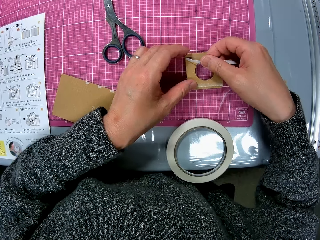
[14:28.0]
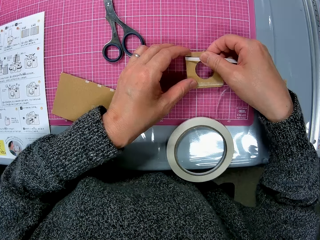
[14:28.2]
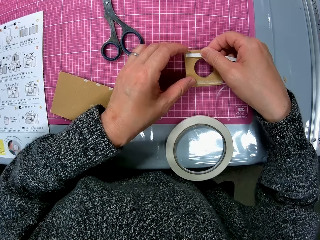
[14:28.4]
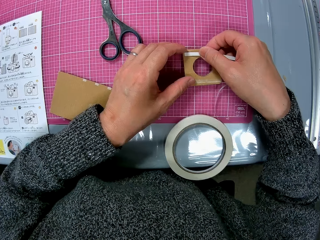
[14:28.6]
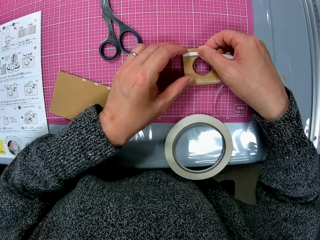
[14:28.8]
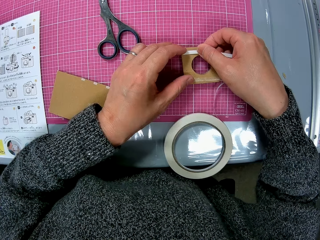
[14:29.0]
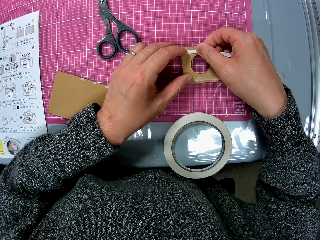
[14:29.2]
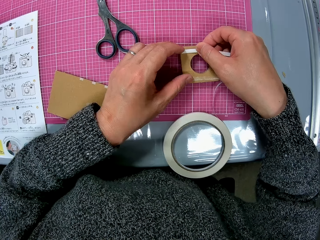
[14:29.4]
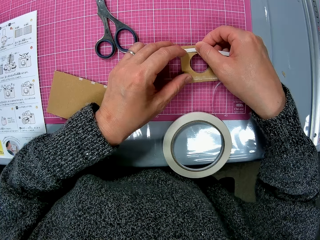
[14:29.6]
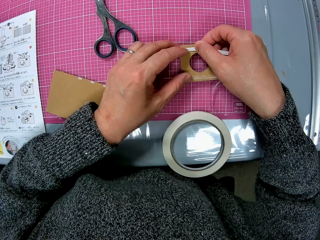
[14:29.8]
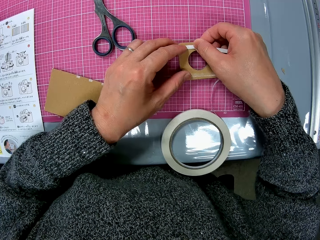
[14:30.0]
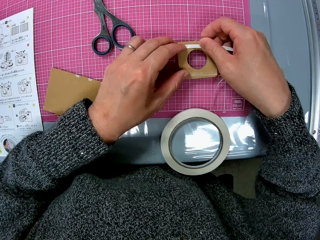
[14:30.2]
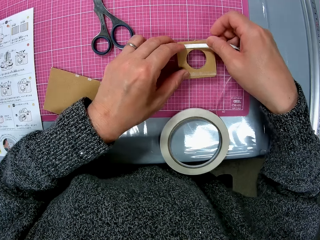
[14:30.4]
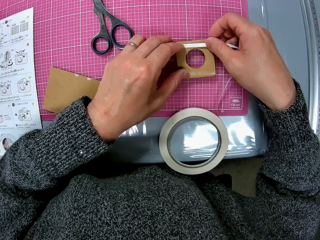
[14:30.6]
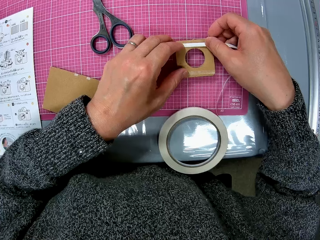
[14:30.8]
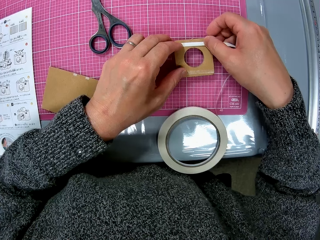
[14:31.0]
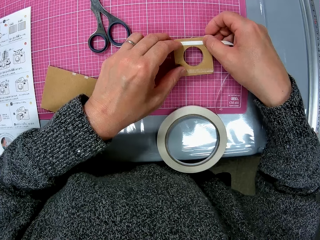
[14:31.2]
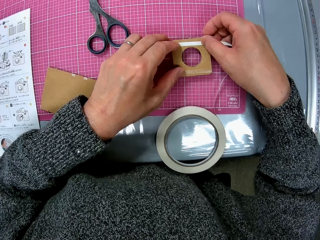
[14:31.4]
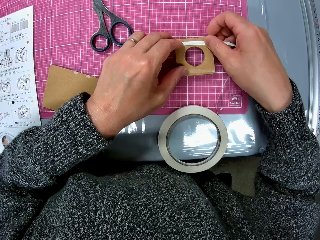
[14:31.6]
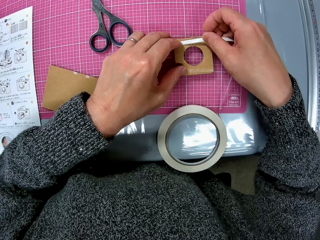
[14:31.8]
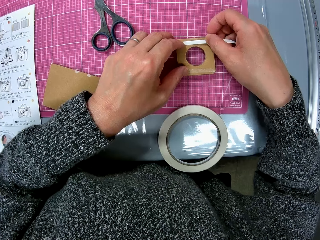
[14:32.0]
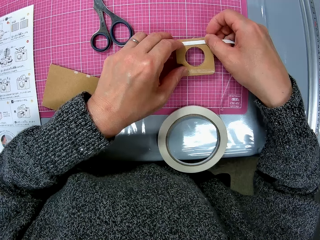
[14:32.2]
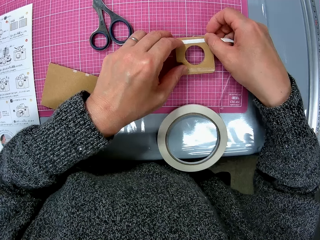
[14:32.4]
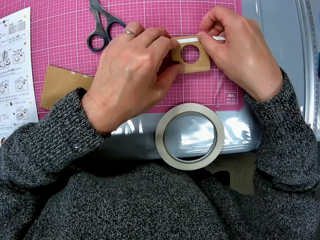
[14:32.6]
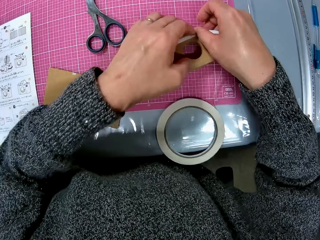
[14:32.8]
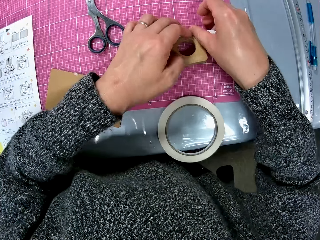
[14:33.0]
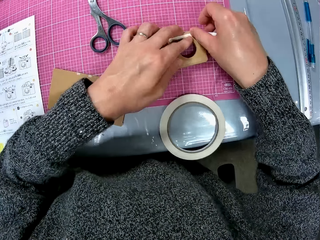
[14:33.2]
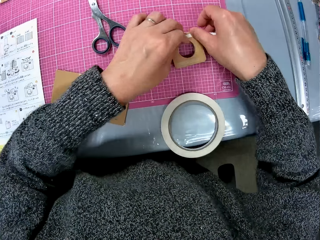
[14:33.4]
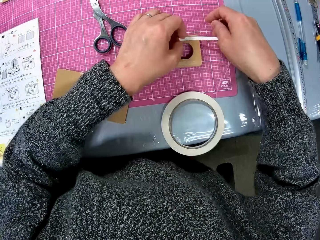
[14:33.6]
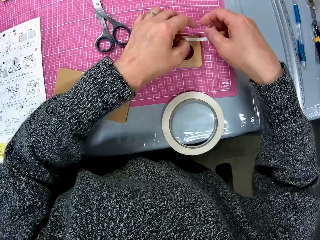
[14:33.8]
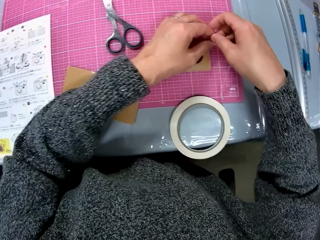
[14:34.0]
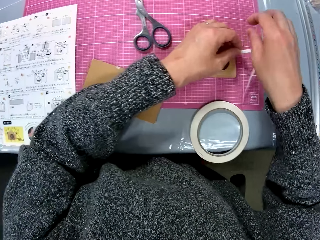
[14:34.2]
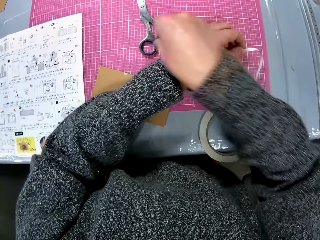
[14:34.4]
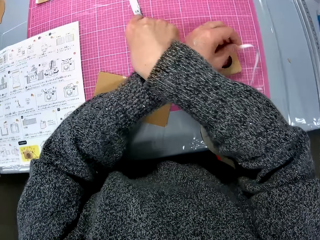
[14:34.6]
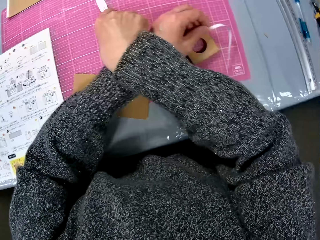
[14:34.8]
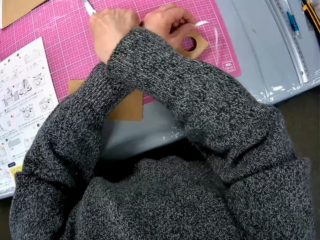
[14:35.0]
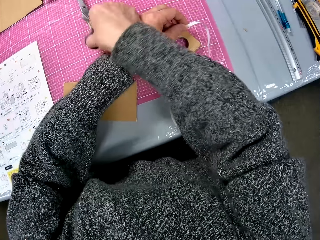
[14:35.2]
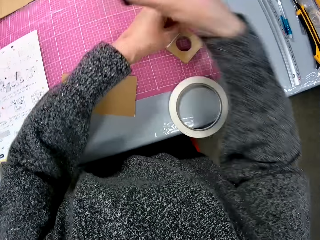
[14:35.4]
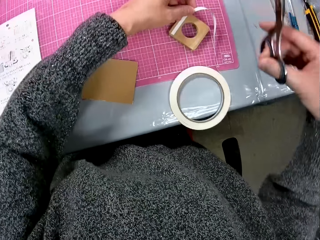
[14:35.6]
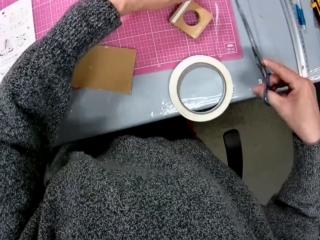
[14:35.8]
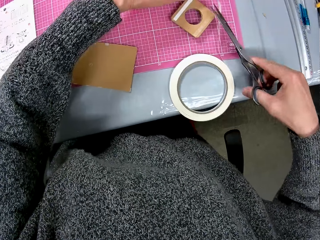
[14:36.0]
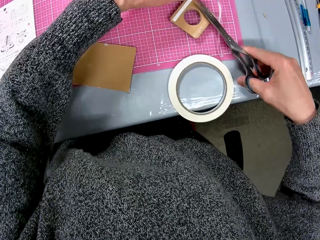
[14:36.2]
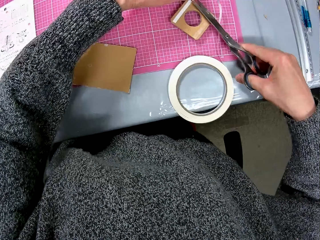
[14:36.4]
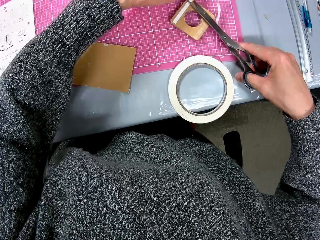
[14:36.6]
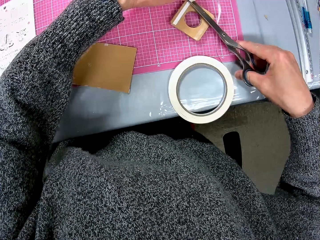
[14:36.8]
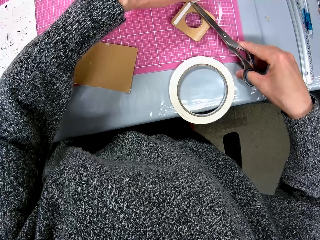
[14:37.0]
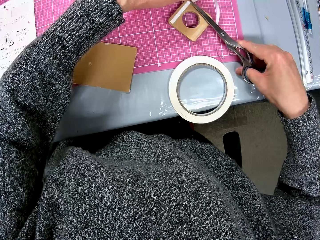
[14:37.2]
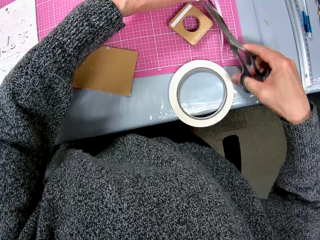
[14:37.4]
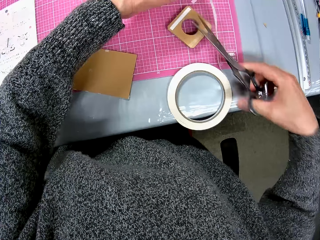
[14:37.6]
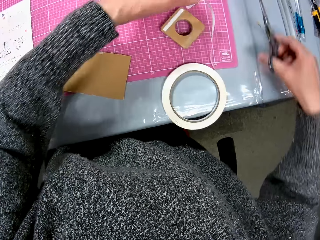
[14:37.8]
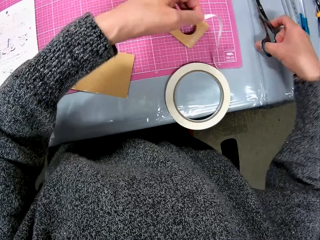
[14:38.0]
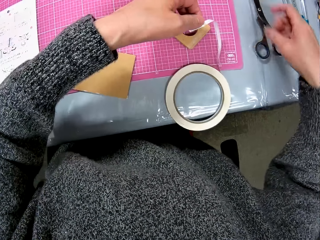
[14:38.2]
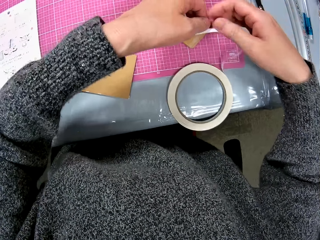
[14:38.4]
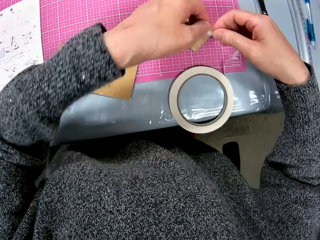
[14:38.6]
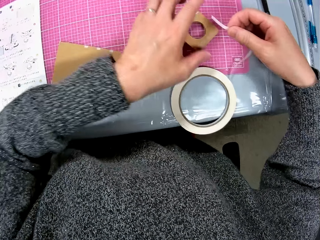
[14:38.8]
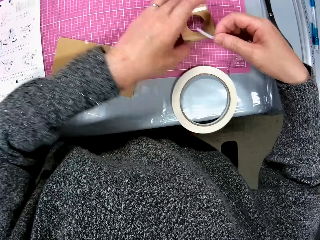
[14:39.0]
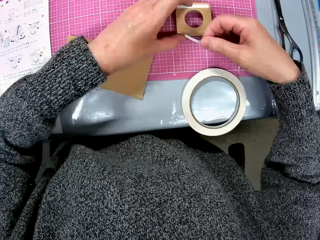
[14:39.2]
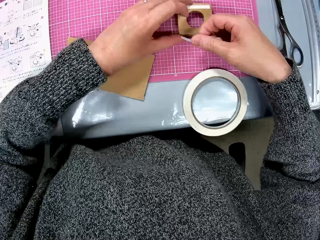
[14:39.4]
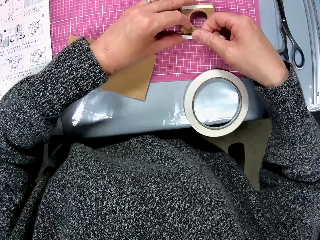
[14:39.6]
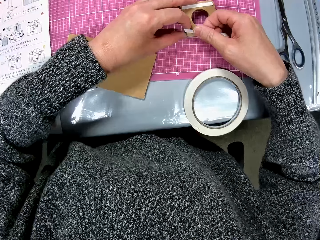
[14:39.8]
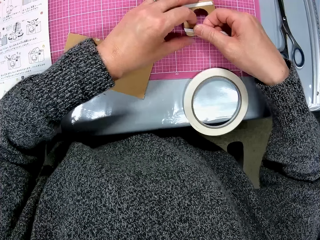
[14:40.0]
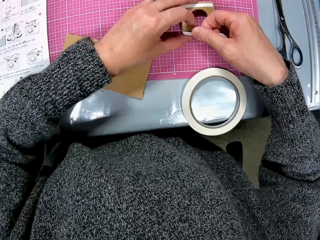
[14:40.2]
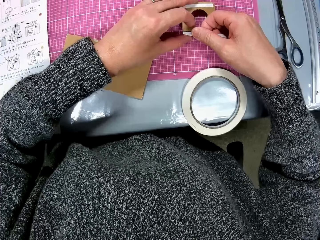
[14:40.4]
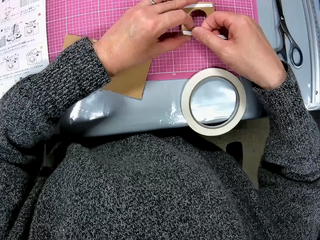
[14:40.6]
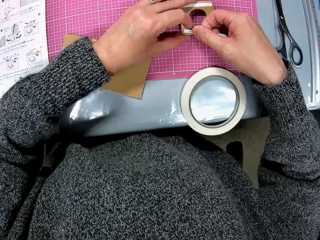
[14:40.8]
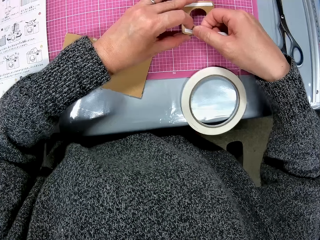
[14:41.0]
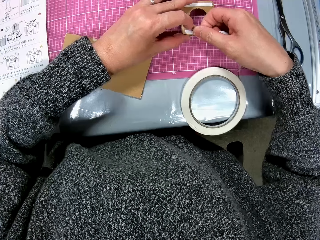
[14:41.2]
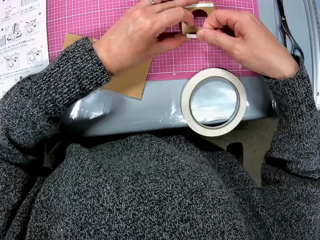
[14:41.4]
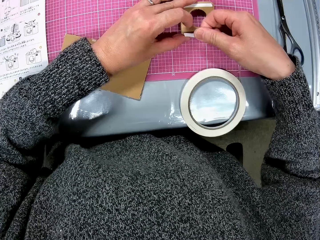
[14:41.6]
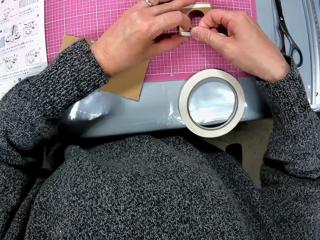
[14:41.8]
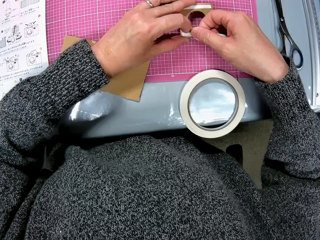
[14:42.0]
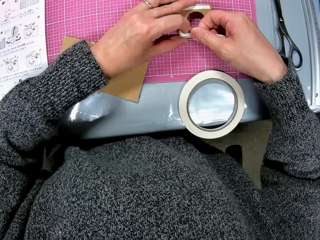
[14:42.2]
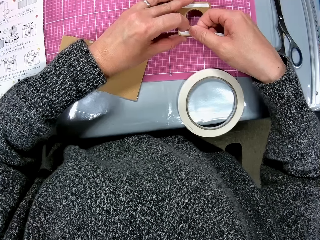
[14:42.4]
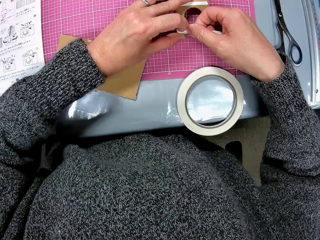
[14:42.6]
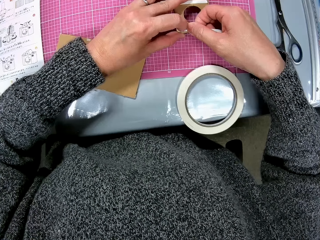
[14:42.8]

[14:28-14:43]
The camera wearer touches the model. She puts the mask tape on the model. She picks up a pair of scissors from the table with her right hand. She cuts the cello tape or mask tape with the scissors. She drops the scissors on the table with her right hand. She passes the mask tape to the right hand. She touches the model and moves the model. She tapes the cardboard model piece on the table with her two hands.

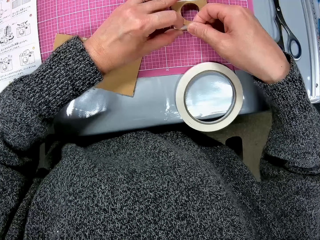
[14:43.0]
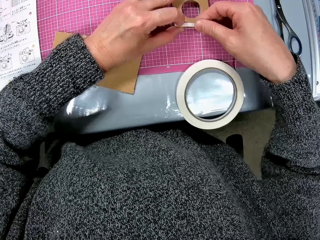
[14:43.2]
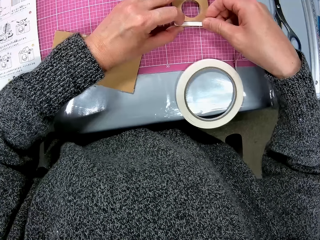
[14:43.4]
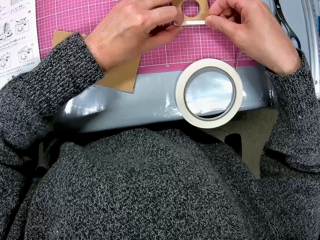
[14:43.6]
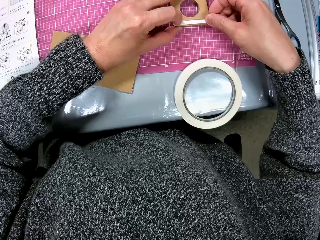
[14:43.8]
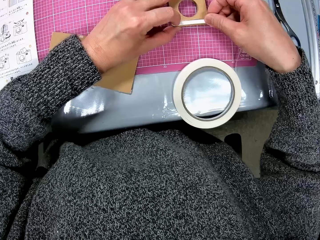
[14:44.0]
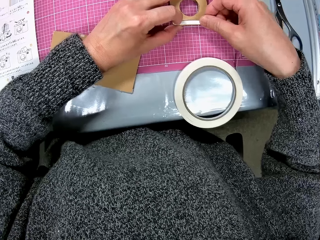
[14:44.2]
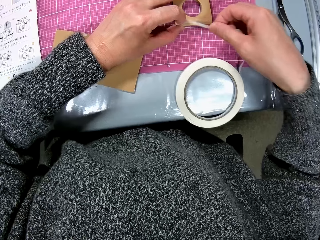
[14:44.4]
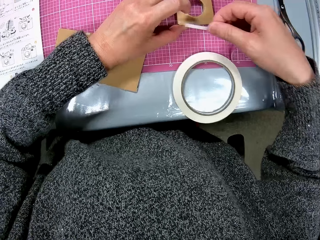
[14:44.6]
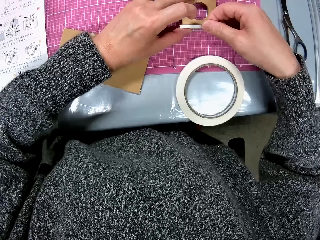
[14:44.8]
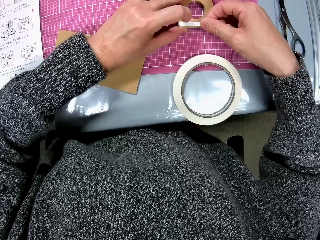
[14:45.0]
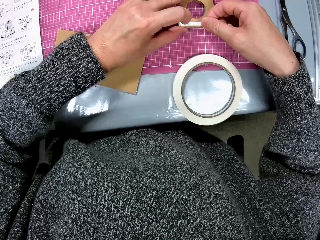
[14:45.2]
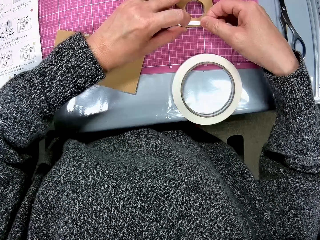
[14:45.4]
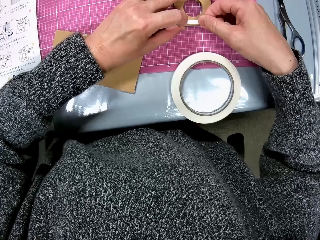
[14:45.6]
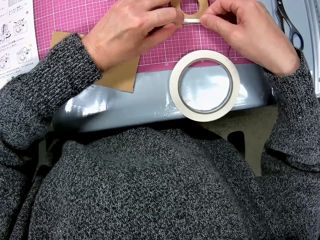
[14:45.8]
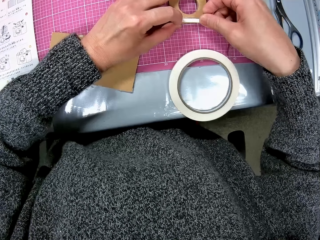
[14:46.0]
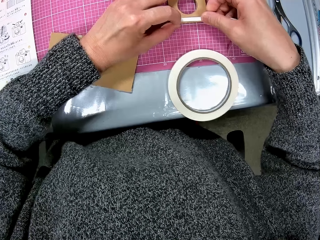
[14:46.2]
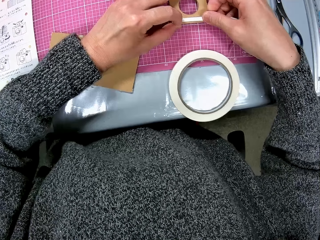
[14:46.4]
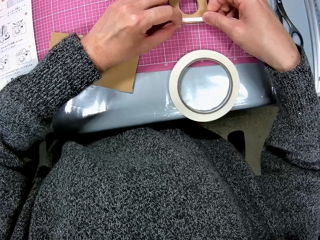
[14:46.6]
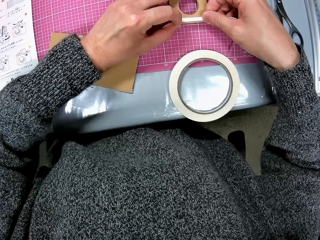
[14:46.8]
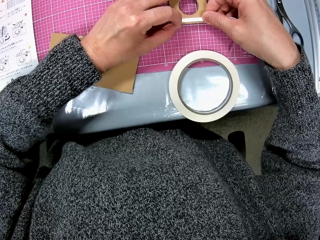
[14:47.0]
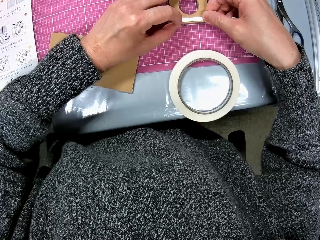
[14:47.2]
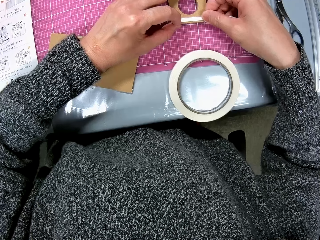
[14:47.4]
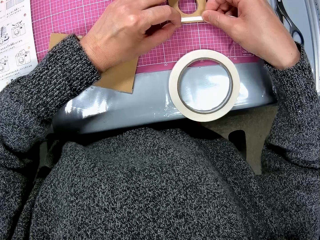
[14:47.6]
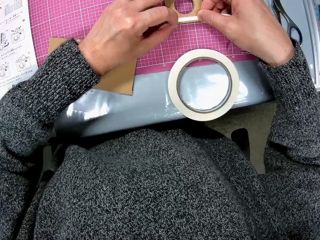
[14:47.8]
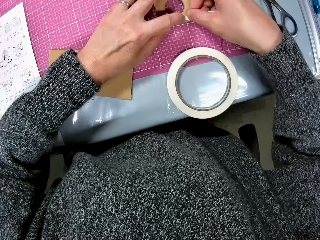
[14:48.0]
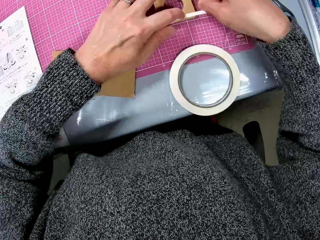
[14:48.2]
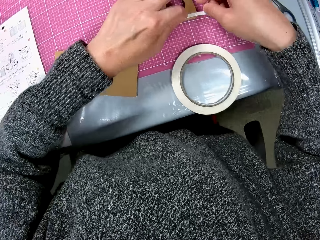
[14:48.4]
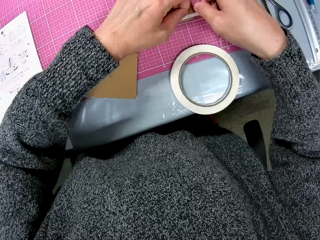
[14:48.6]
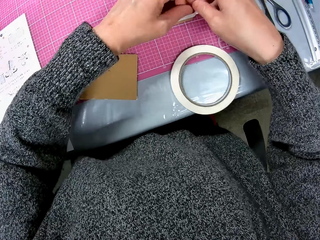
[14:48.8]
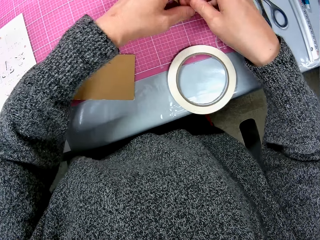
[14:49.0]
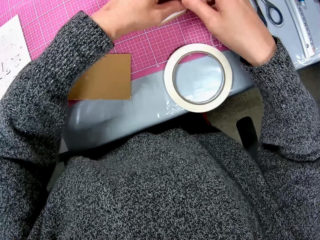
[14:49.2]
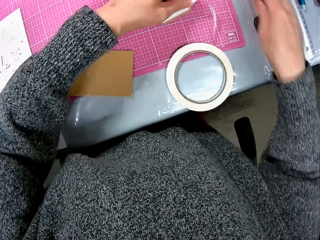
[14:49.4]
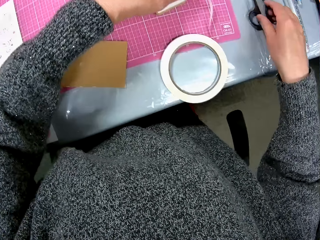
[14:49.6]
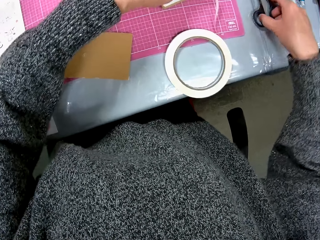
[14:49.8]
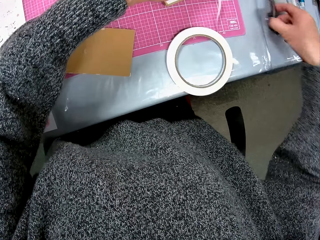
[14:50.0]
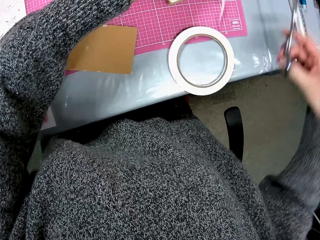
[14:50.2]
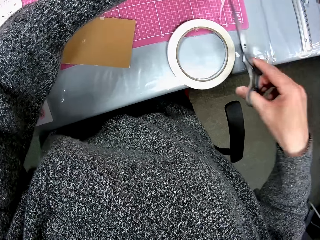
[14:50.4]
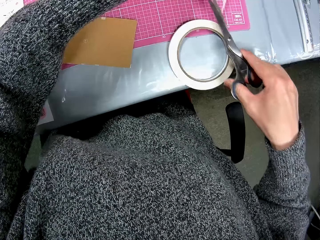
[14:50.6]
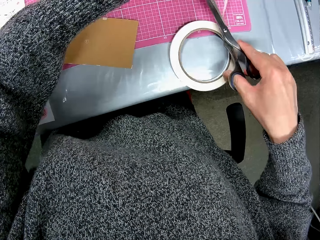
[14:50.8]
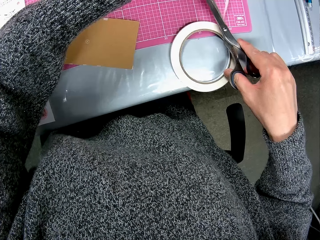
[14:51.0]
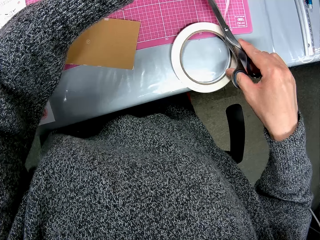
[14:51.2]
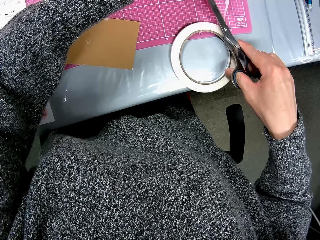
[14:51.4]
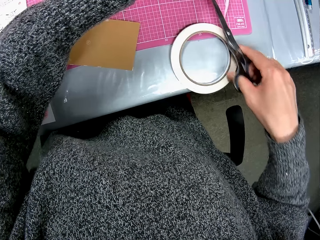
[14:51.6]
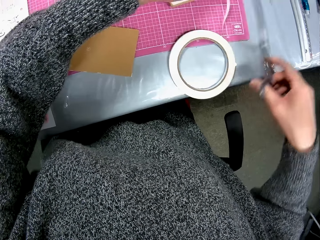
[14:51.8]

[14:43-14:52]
The camera wearer picks up the scissors from the table with her right hand. She cuts the cello tape with the scissors.
